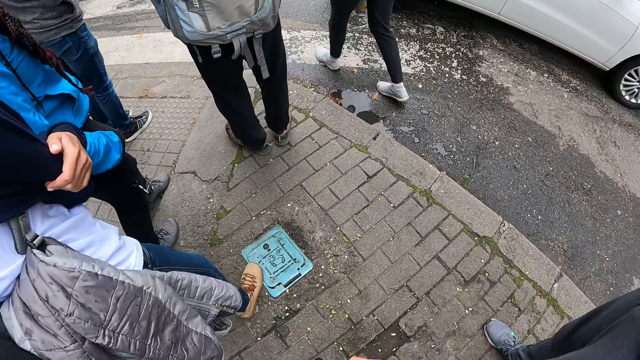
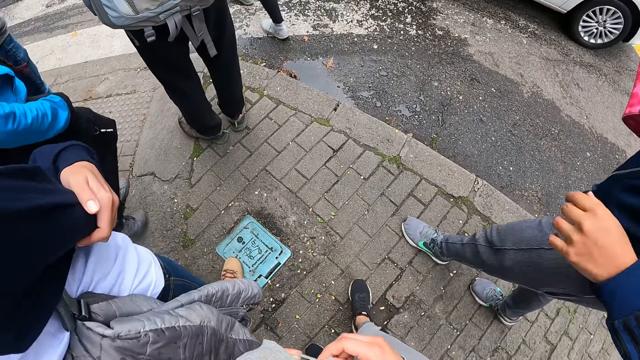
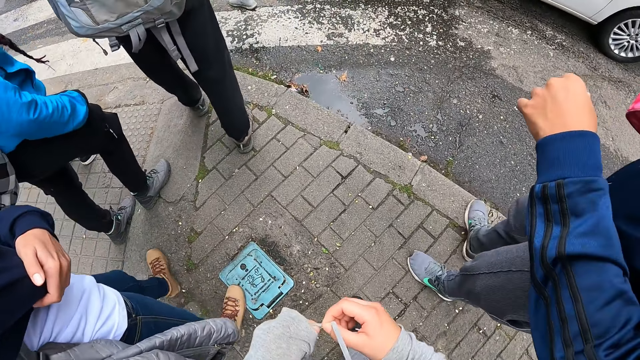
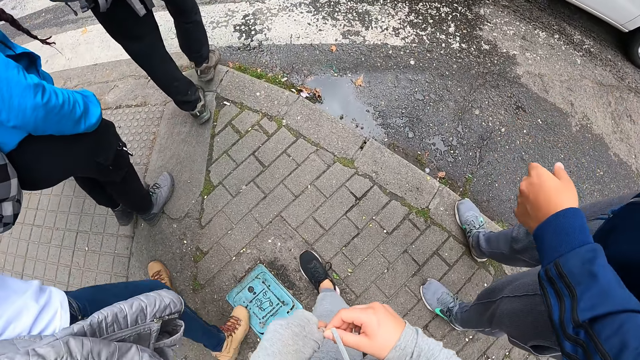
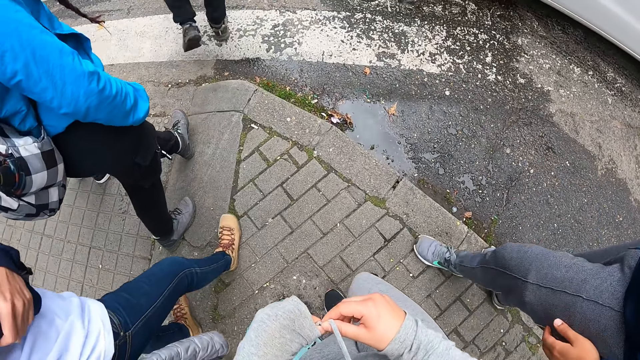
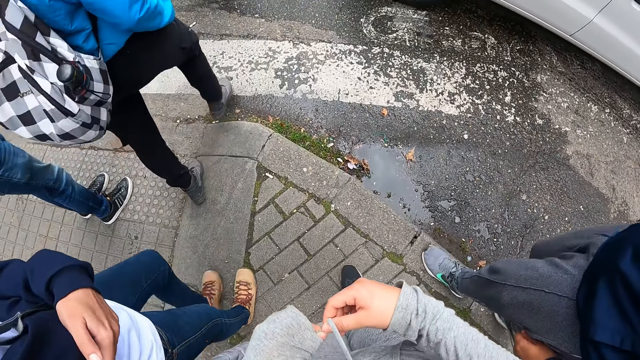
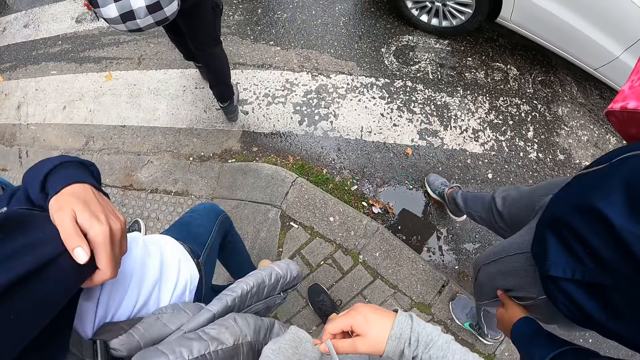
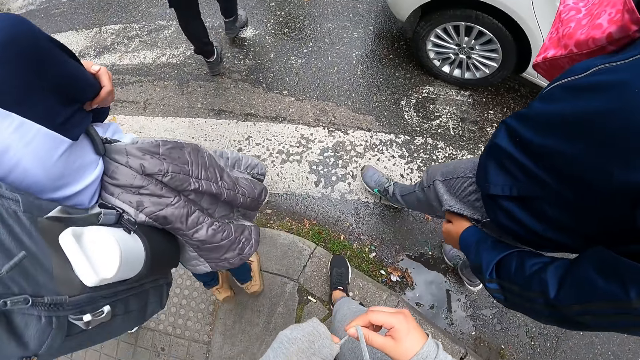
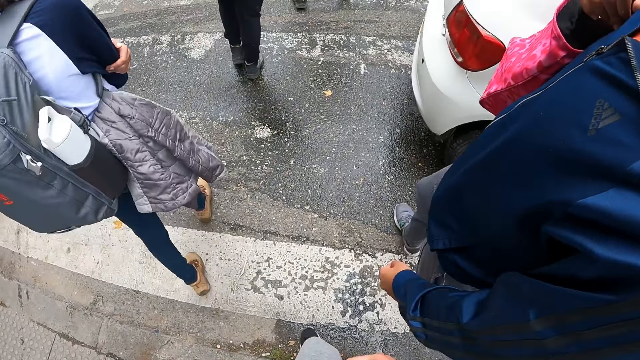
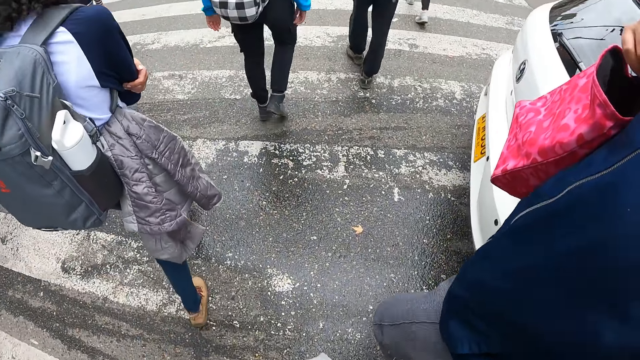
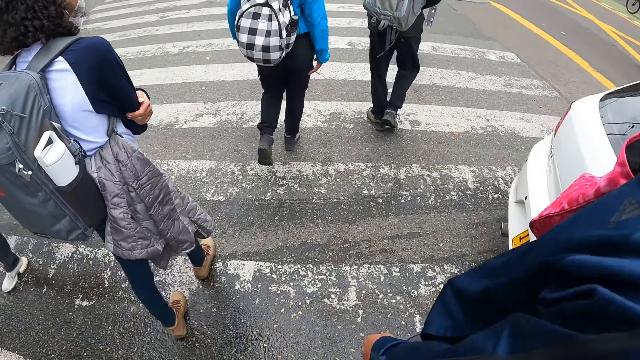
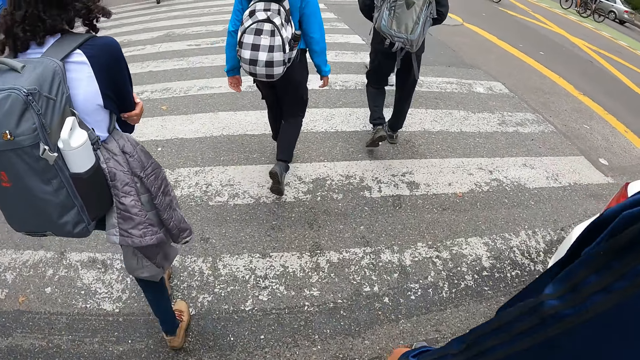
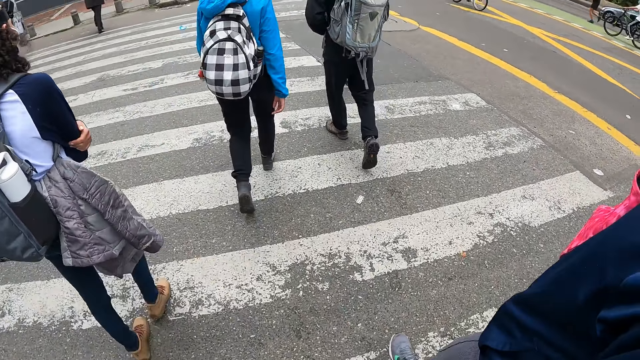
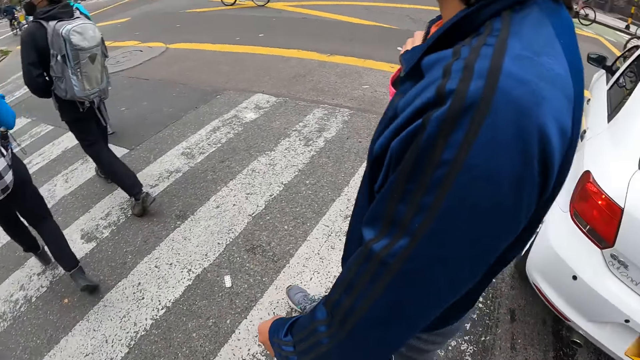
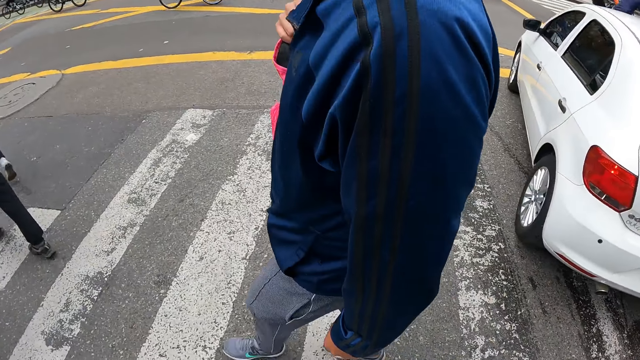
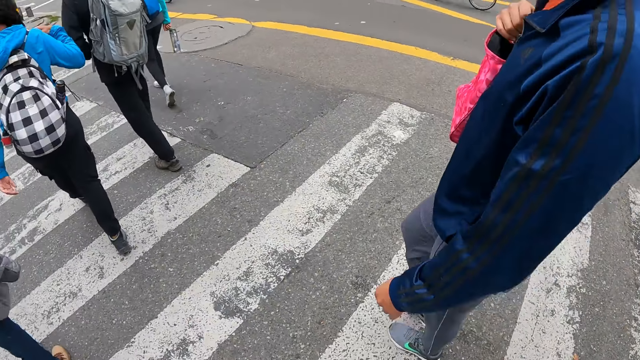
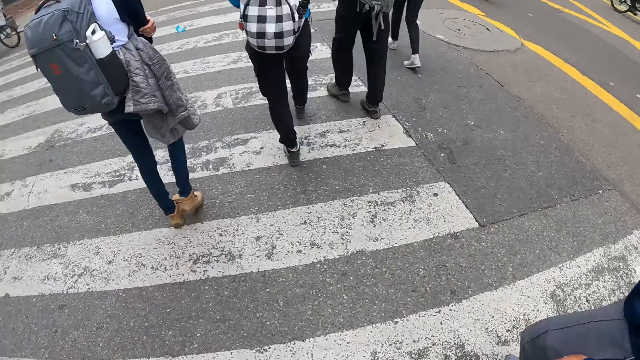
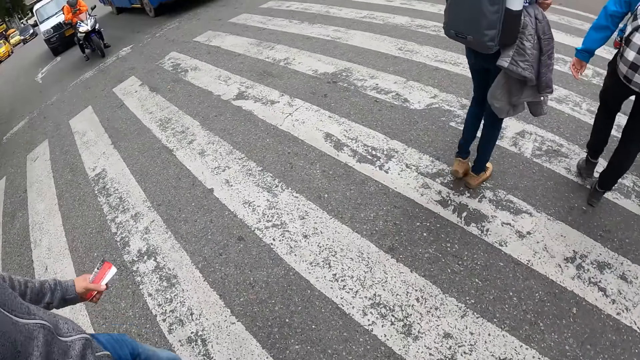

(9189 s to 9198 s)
The camera wearer crosses at the zebra crossing. They cross the road with other people.

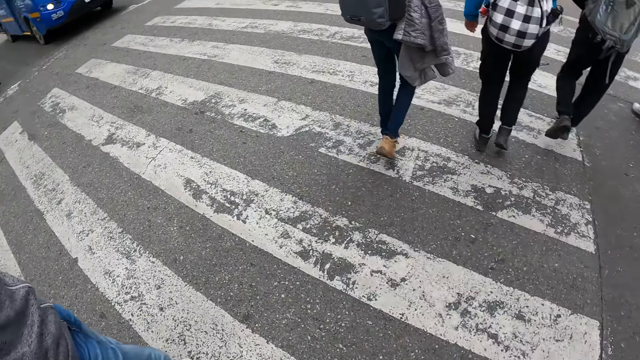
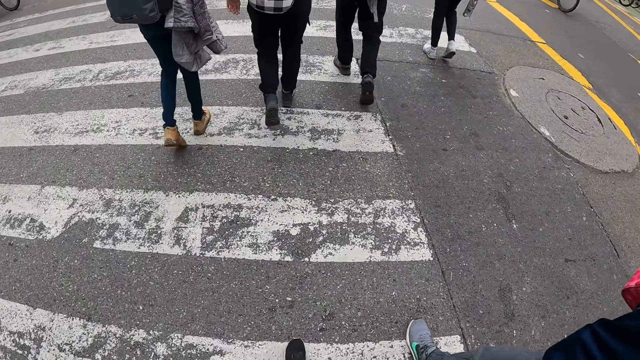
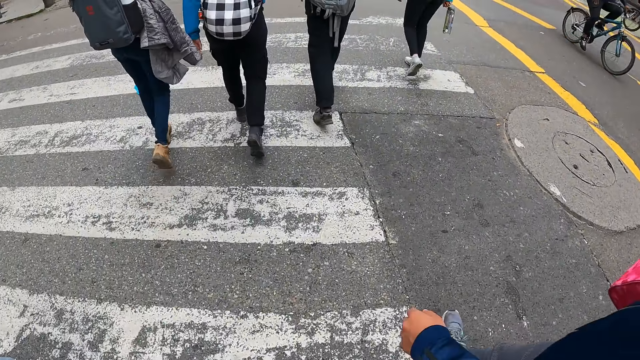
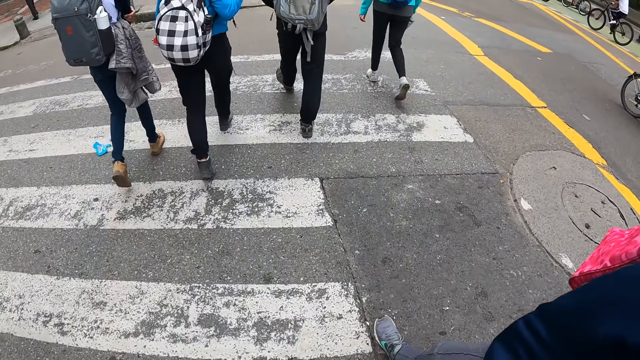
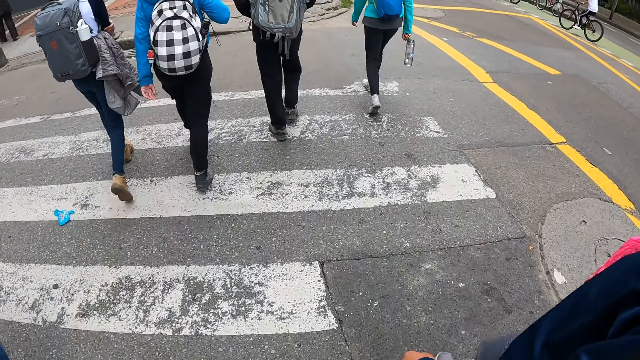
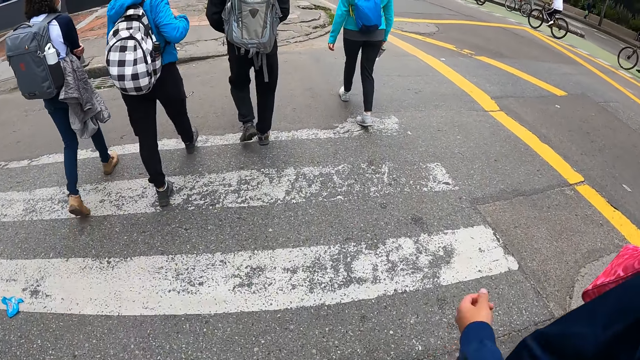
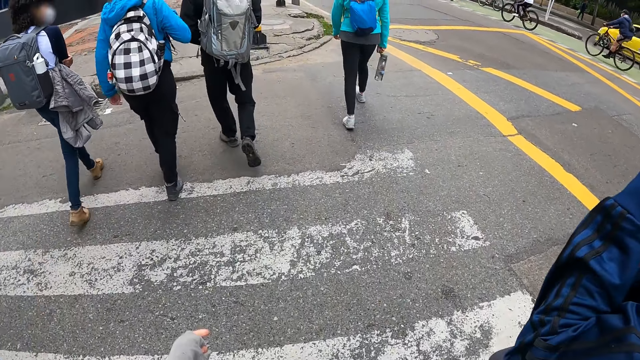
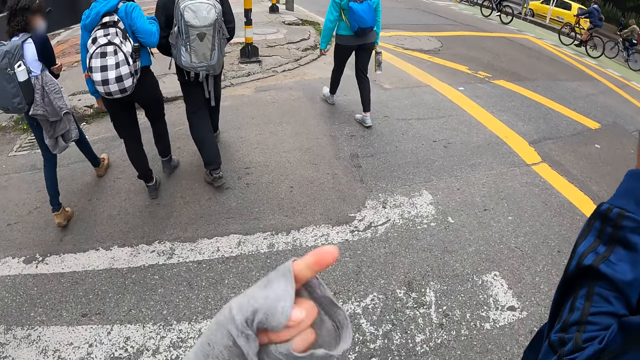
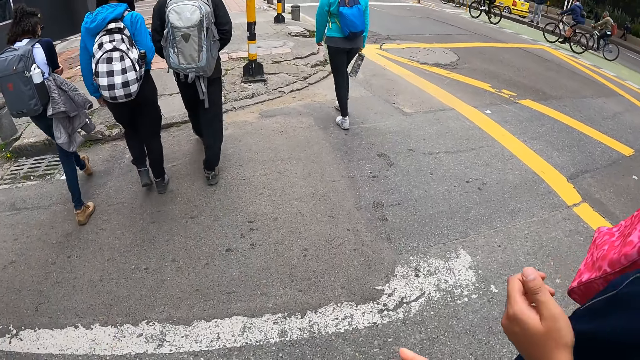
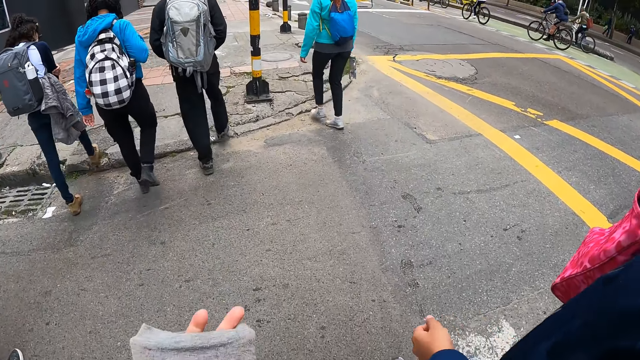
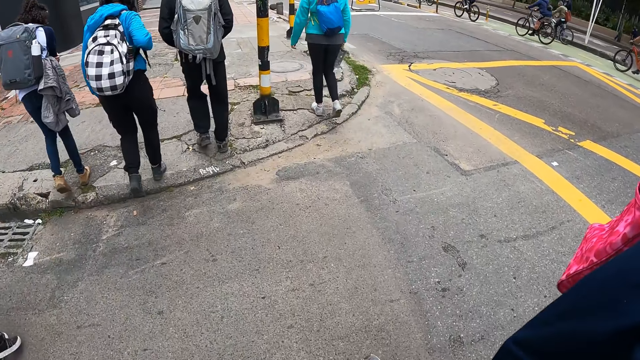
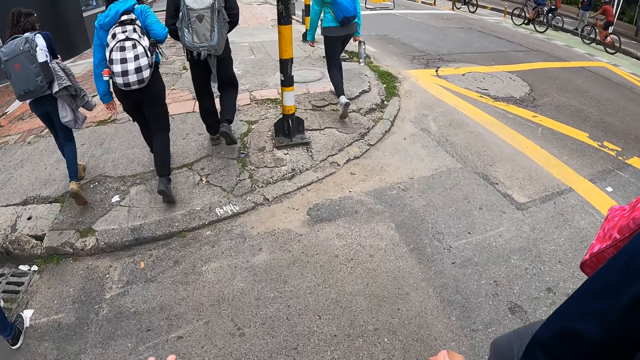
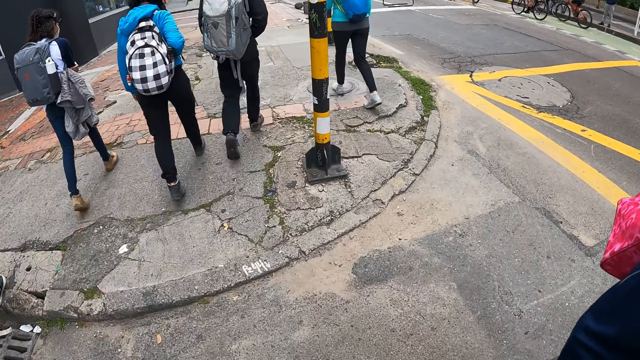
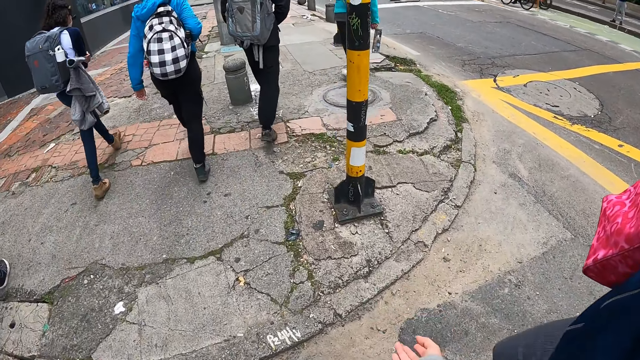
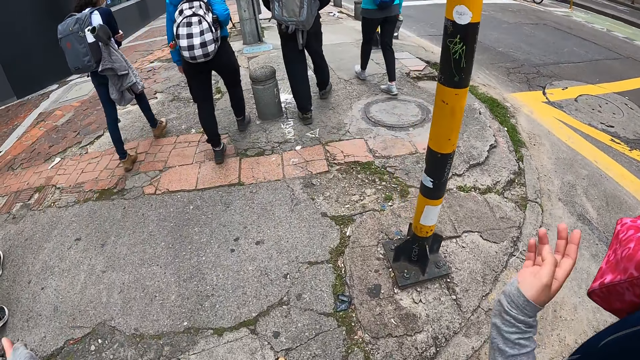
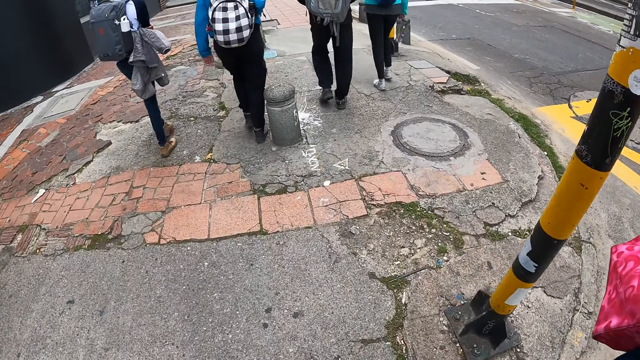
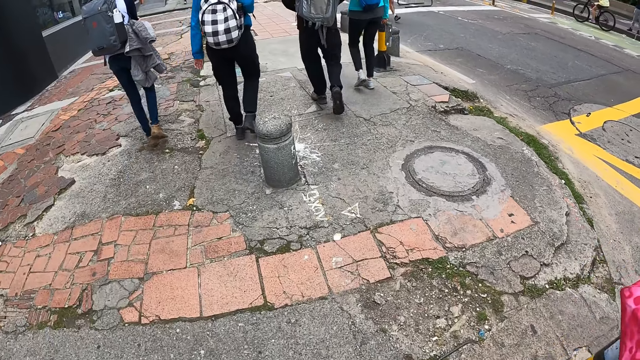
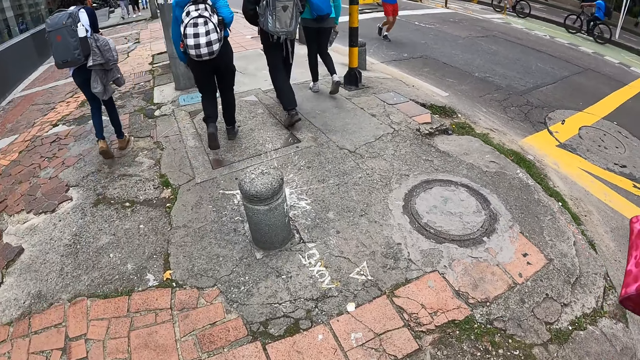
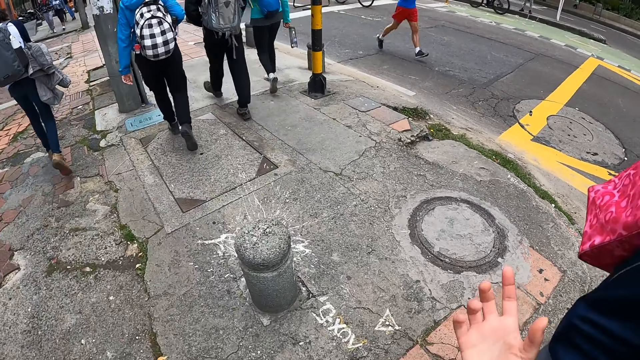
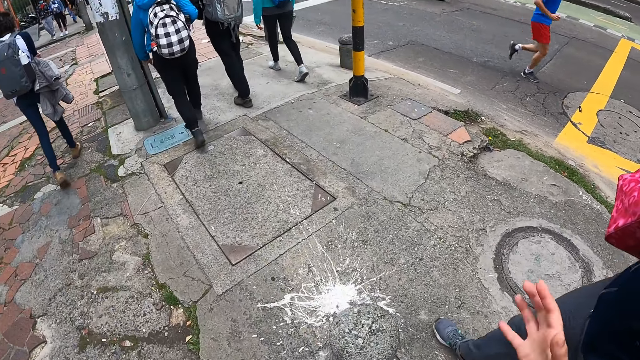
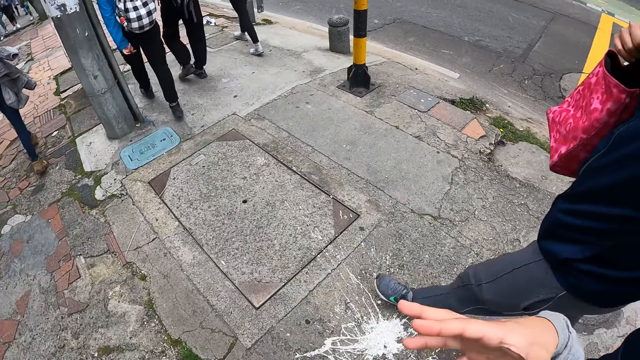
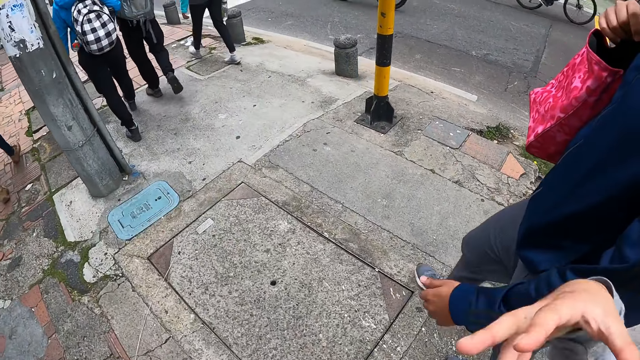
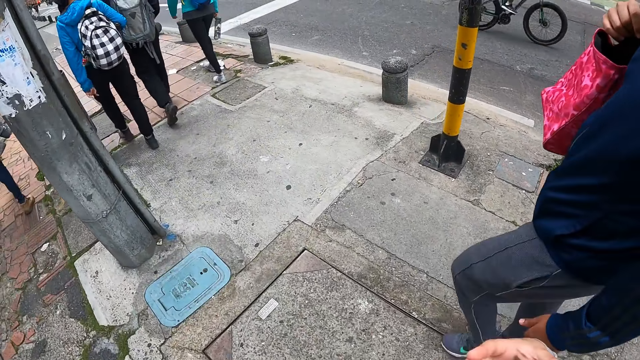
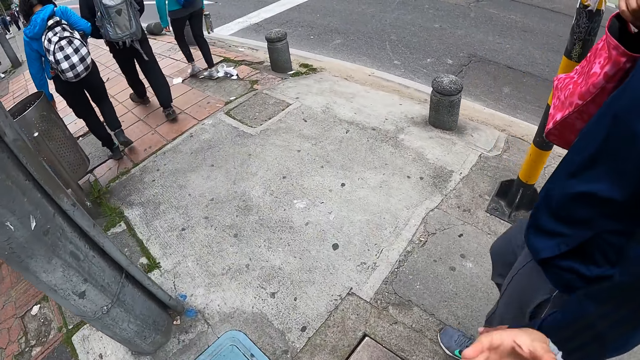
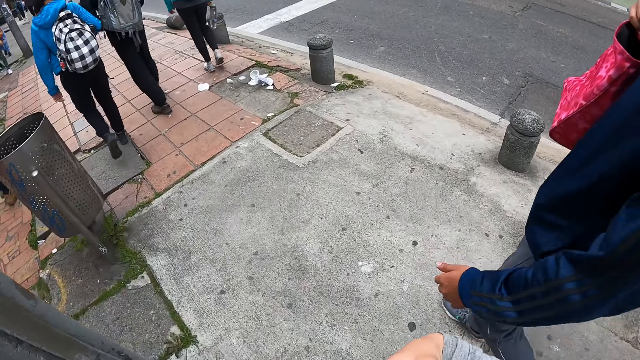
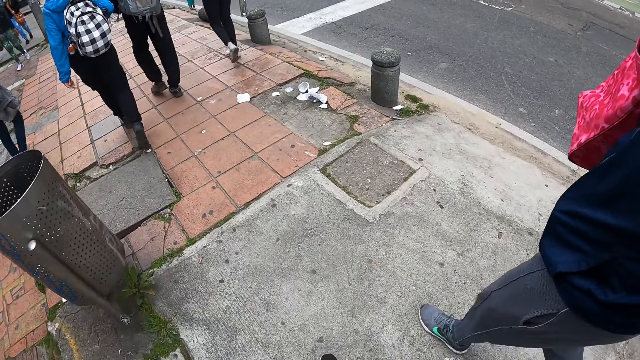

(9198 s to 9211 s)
The camera wearer looks sideways. They gesticulate with both hands and converse with a woman. The group of people walk on the sidewalk. The camera wearer walks on the sidewalk with the woman. They interact with a man. They cross the road.
